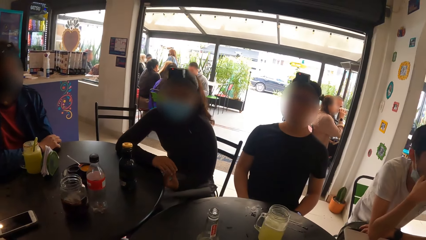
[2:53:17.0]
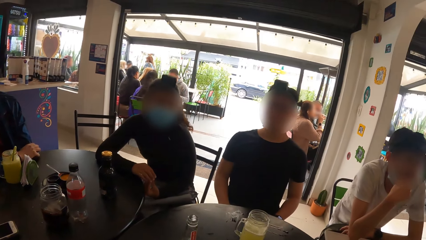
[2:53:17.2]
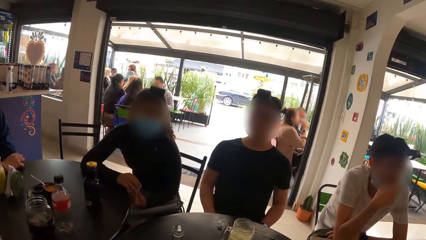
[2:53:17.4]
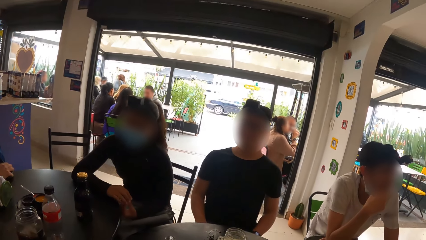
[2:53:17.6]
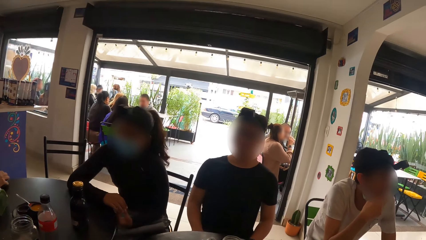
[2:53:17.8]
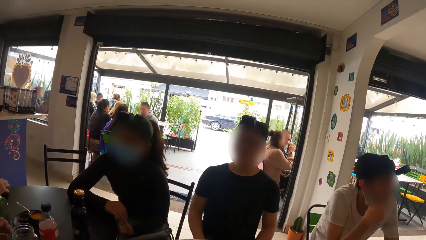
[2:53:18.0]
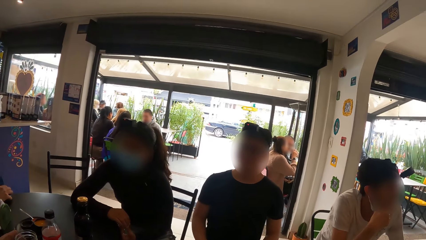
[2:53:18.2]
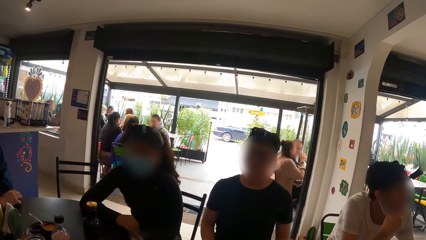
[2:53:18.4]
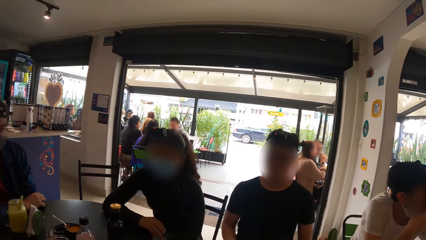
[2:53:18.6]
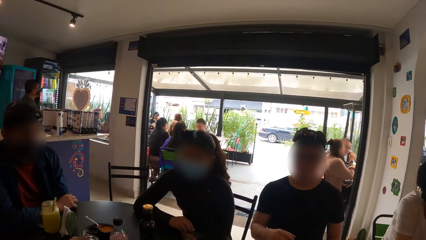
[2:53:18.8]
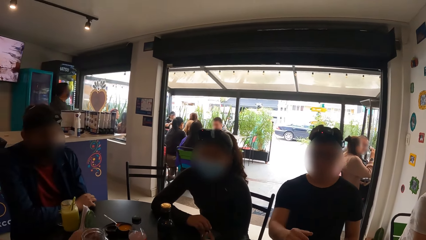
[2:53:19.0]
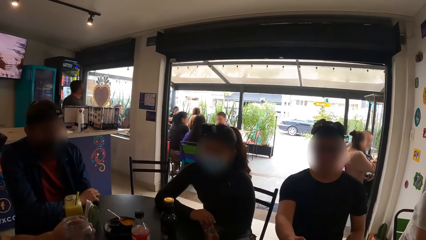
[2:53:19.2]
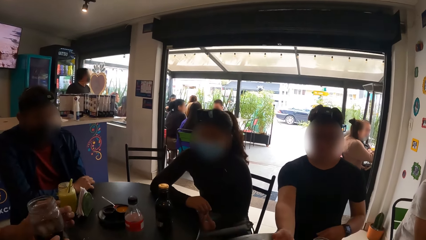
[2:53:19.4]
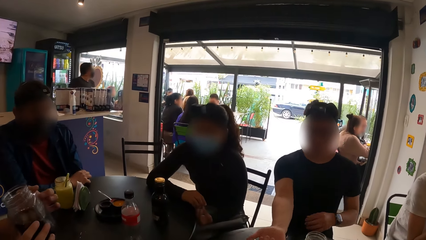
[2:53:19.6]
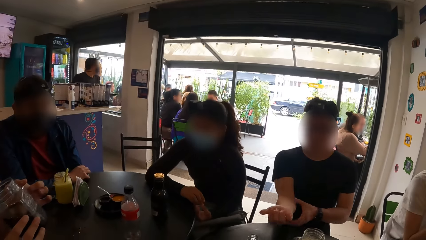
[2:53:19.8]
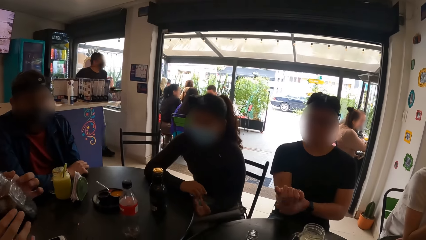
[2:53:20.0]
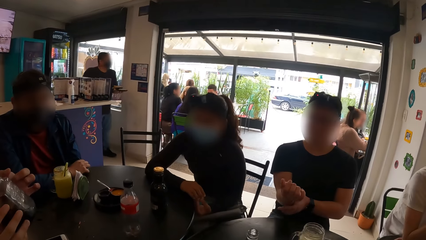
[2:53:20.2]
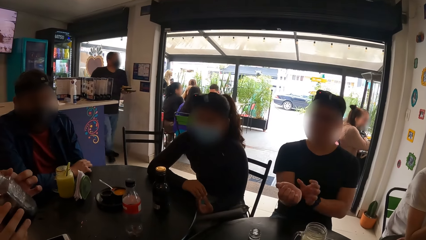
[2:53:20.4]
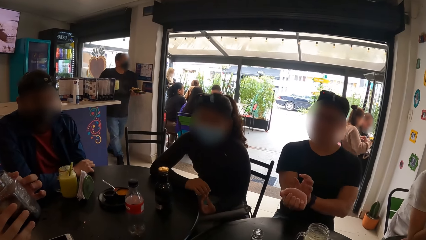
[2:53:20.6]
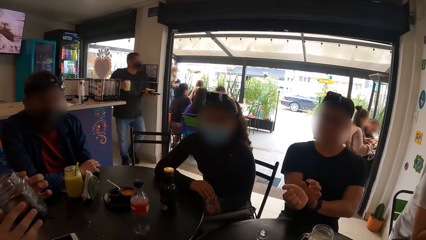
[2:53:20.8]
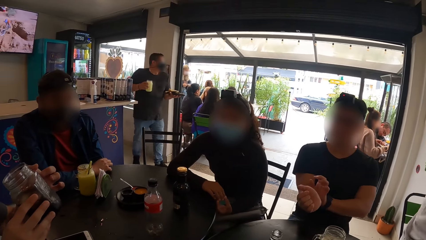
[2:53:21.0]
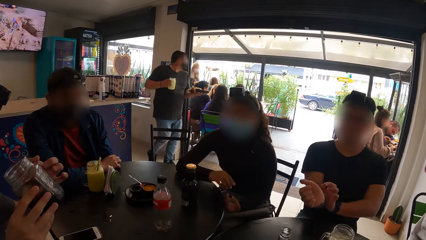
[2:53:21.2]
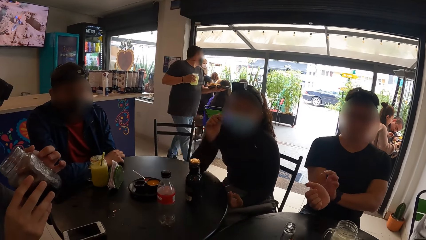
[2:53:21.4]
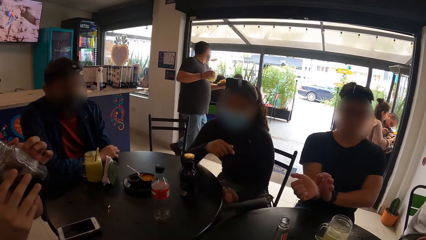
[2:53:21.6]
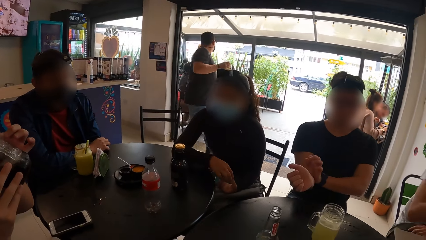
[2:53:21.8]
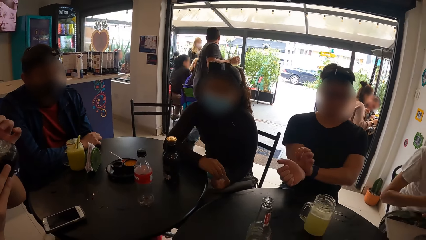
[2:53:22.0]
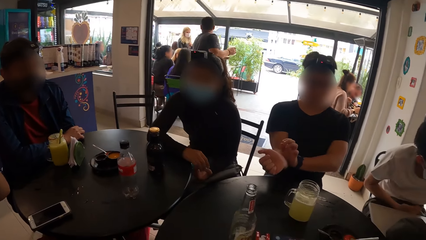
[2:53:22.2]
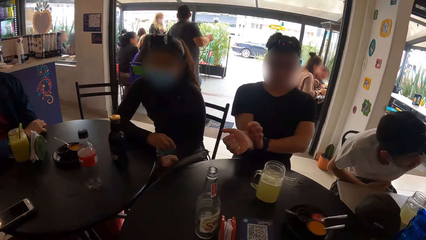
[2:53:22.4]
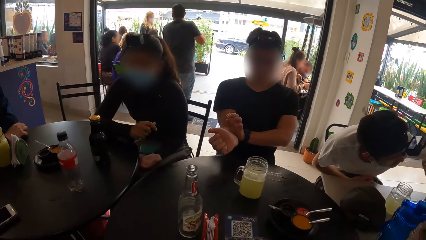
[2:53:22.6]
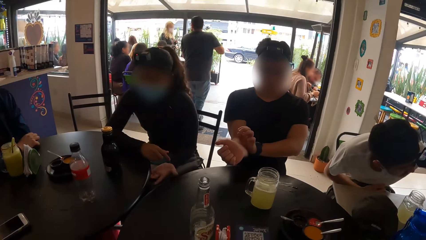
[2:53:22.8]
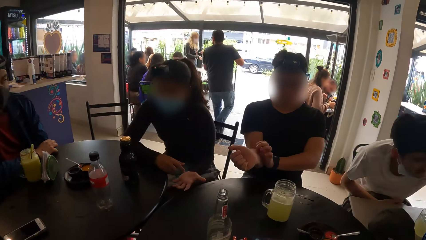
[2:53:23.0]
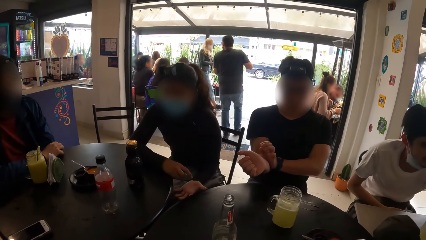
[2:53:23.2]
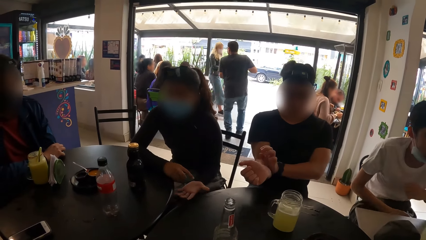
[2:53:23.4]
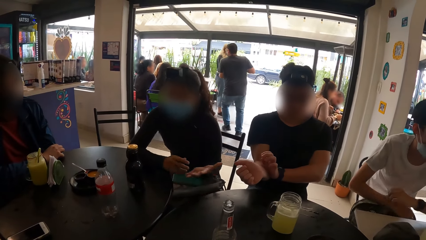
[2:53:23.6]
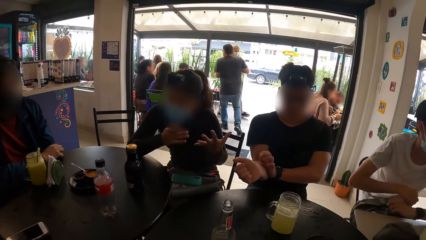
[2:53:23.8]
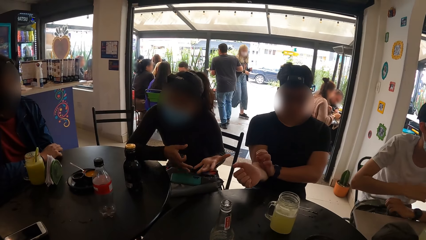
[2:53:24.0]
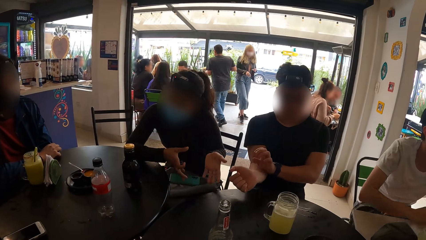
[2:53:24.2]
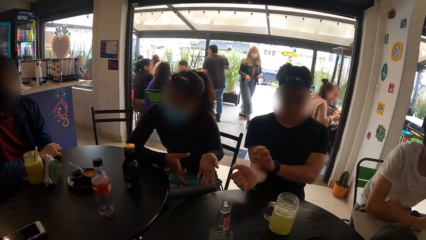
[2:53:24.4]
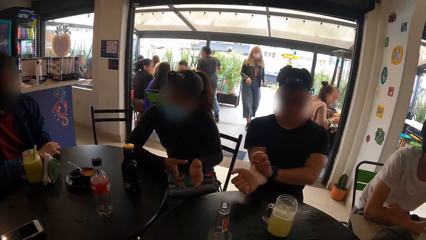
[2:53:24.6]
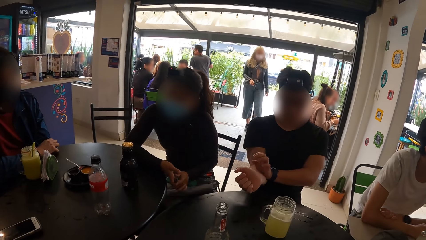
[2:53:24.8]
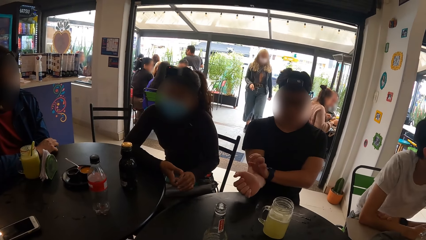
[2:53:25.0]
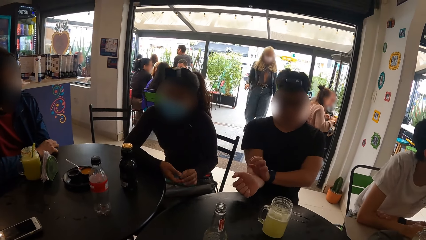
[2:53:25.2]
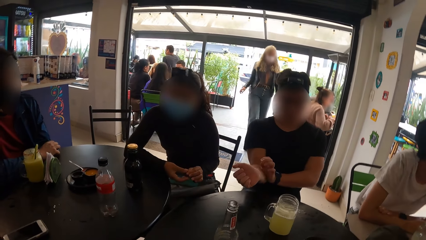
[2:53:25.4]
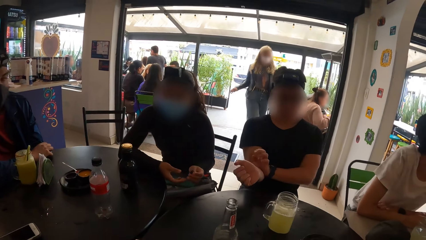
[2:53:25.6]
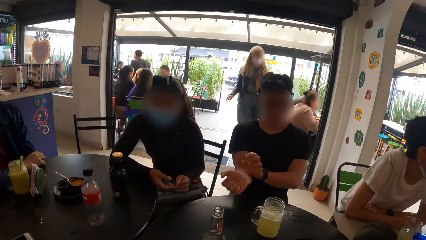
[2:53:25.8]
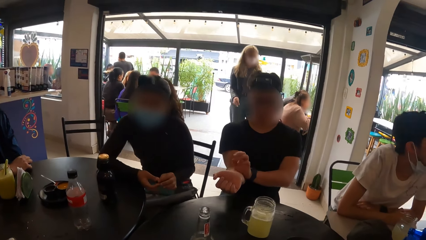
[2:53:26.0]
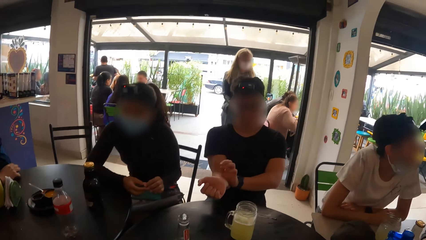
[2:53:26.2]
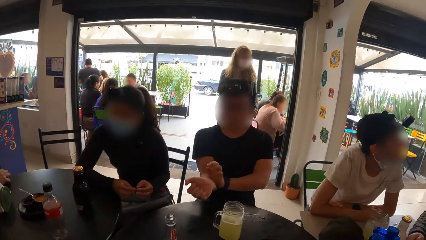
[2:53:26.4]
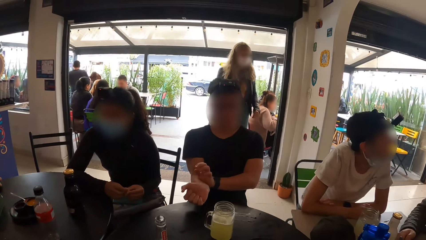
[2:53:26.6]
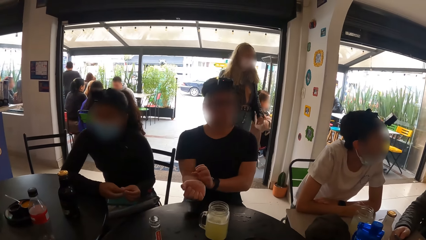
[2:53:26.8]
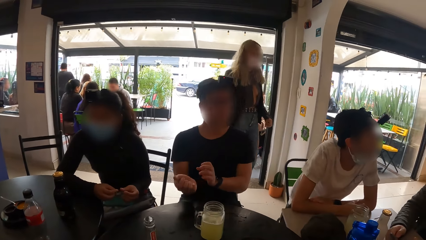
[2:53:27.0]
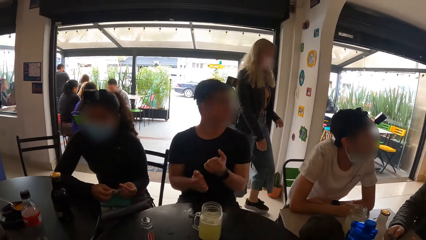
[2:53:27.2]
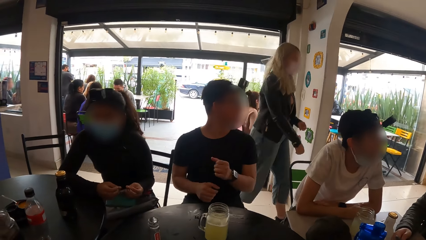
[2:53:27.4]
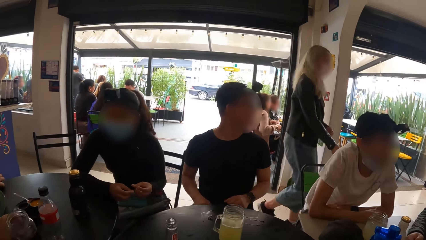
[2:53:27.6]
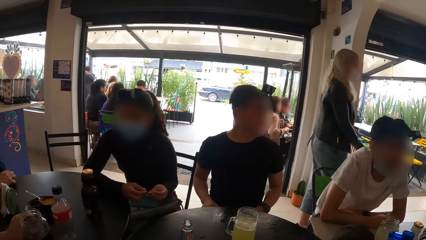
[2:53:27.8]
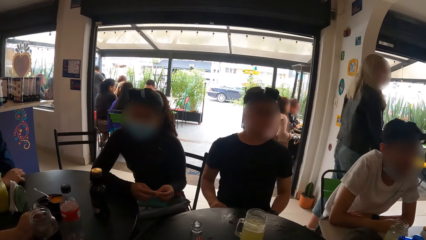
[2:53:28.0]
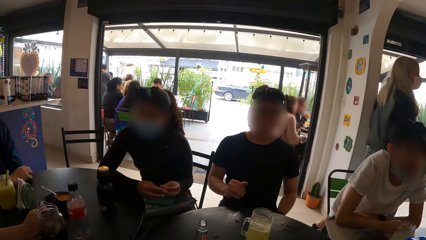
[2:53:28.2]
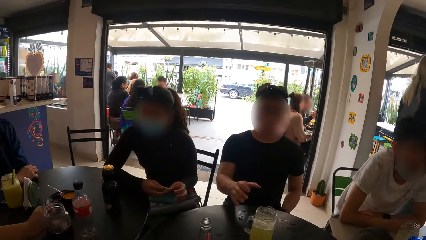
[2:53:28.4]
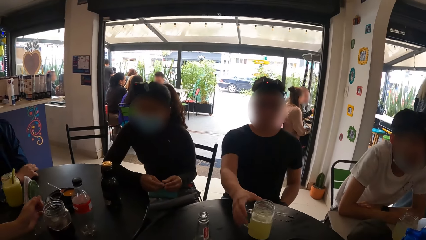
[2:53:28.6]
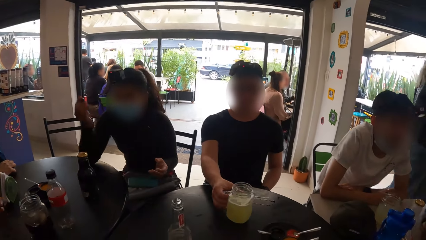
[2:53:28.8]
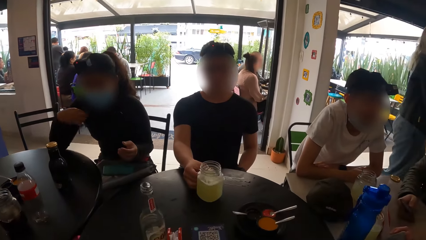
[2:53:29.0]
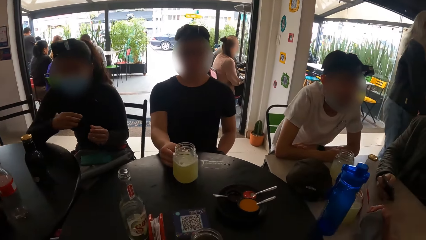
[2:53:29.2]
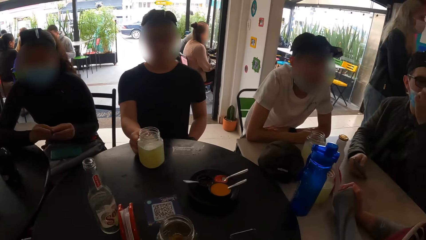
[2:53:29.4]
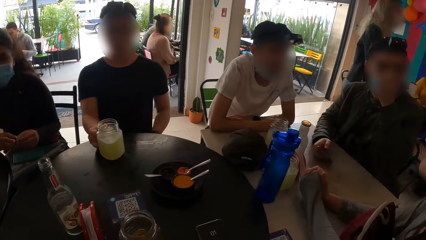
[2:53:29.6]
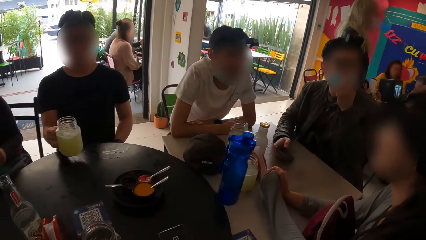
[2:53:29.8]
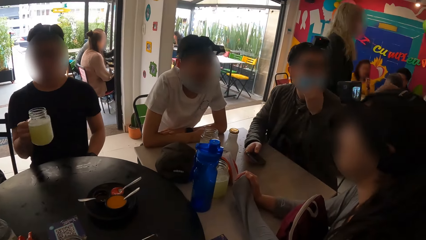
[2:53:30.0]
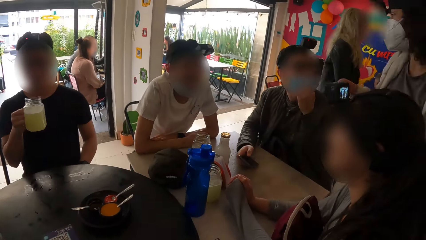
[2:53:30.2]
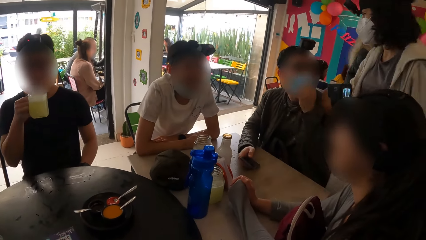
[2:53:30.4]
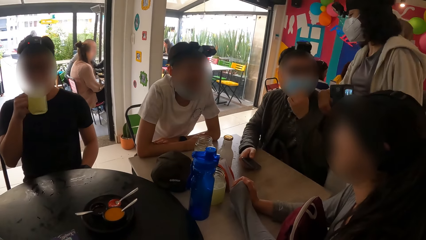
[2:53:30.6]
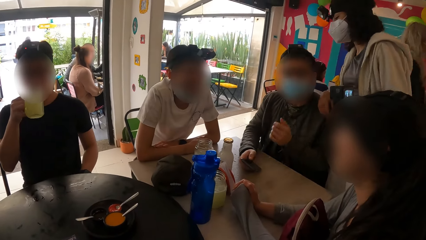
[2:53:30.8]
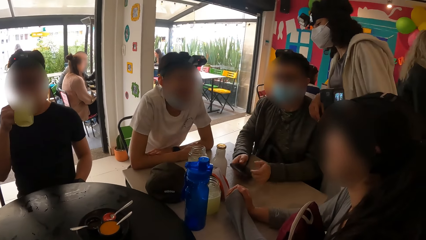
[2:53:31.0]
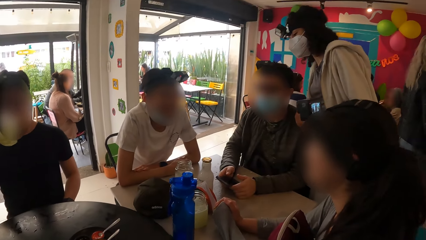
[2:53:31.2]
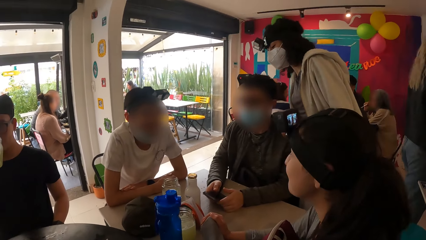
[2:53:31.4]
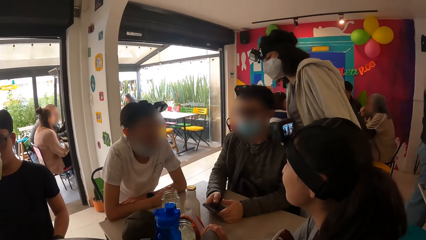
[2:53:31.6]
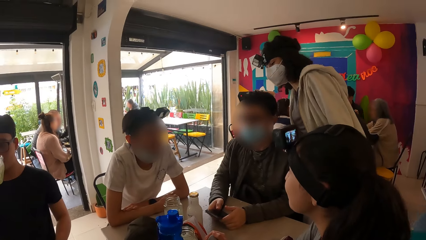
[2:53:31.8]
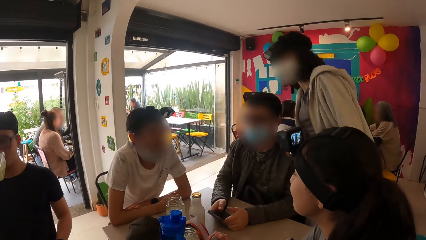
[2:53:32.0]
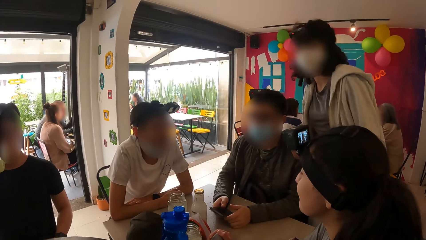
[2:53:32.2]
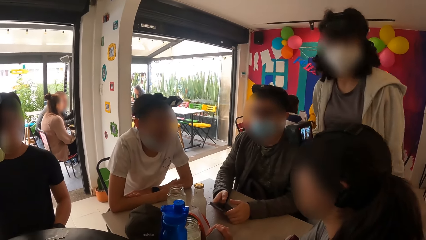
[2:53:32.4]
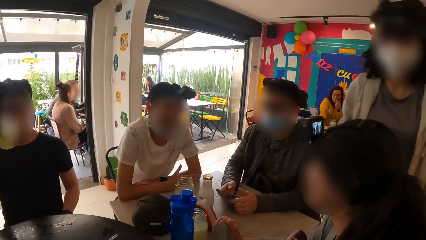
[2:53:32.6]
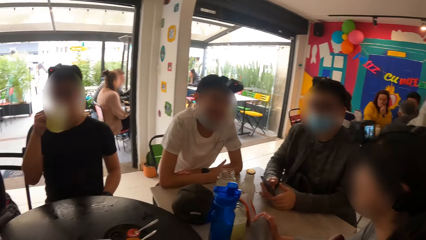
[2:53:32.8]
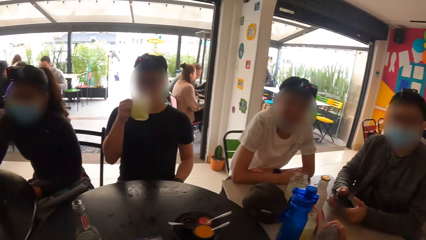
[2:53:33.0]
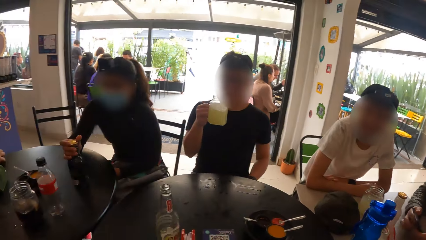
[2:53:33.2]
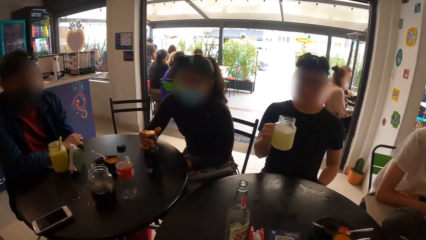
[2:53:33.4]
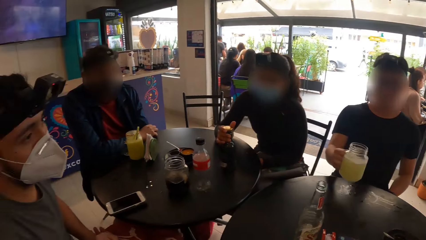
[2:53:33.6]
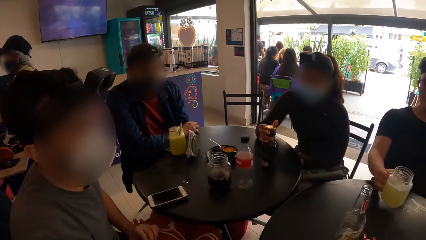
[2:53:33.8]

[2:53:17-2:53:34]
A man picks up the jar of cola on the table with both hands. Another man rubs his right palm with his left hand. A woman interacts with the group of people. The first man drinks from the jar of cola with both hands. A third man interacts with another woman. The camera wearer looks around. The second man picks up the jar of juice on the table with his right hand and drinks from the jar of juice in his right hand. The second woman interacts with a fourth man. The camera wearer looks around. The second woman walks to a third woman.
